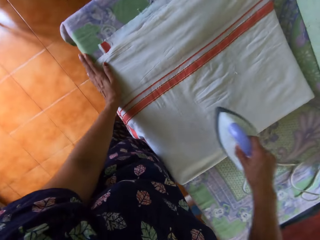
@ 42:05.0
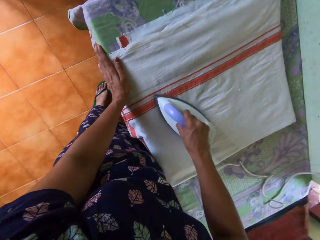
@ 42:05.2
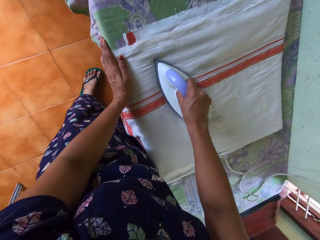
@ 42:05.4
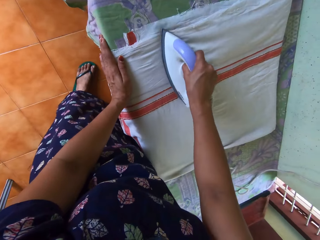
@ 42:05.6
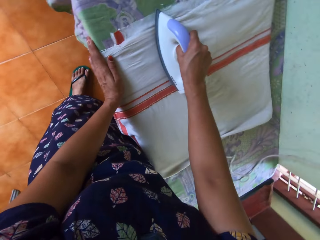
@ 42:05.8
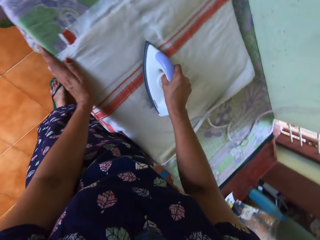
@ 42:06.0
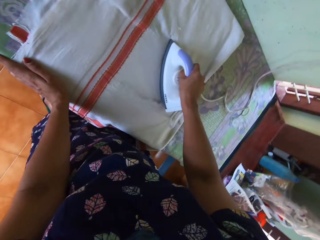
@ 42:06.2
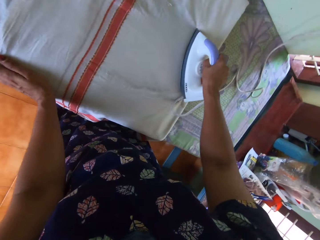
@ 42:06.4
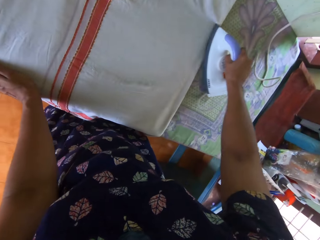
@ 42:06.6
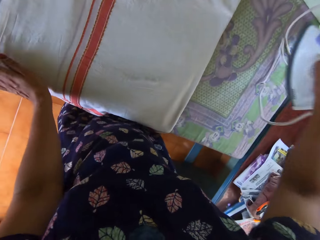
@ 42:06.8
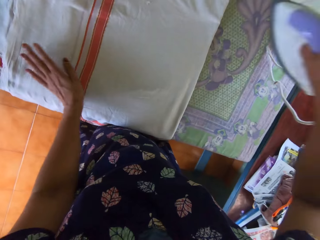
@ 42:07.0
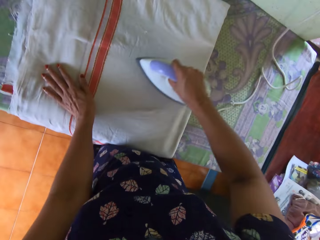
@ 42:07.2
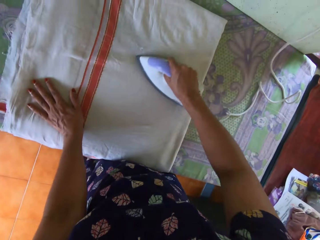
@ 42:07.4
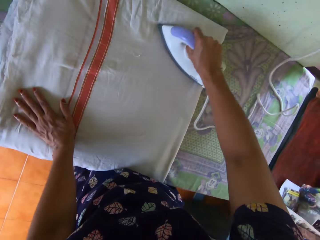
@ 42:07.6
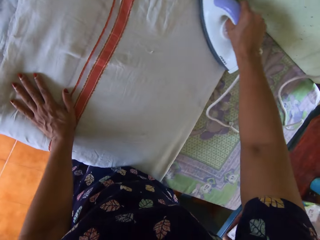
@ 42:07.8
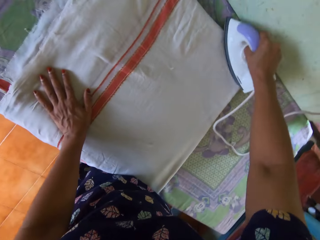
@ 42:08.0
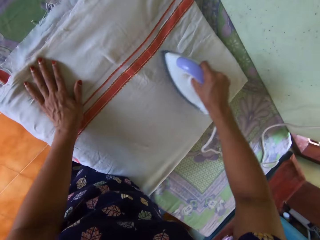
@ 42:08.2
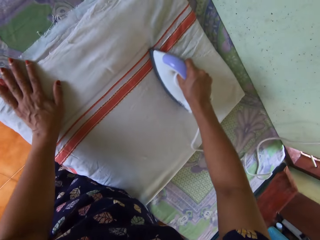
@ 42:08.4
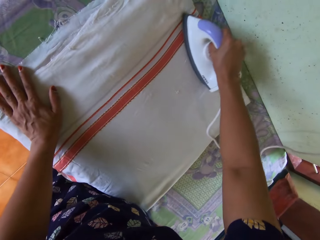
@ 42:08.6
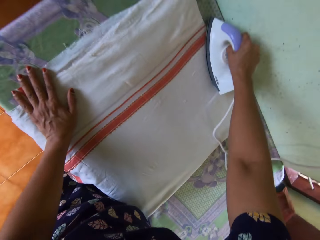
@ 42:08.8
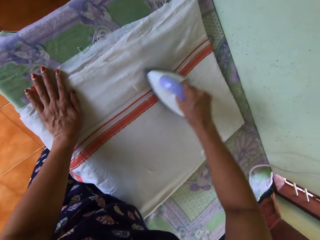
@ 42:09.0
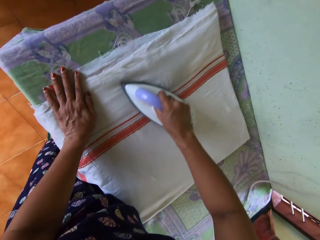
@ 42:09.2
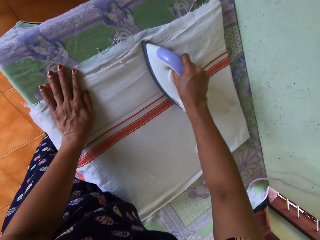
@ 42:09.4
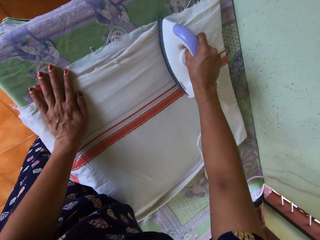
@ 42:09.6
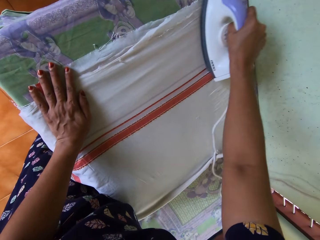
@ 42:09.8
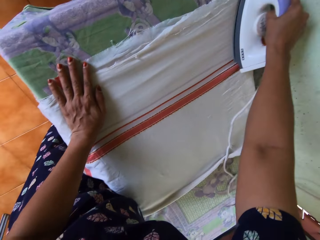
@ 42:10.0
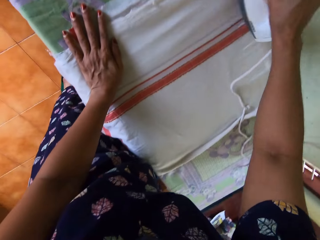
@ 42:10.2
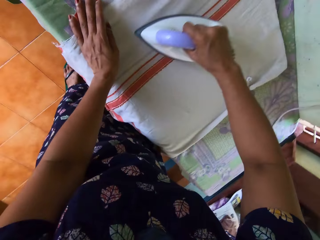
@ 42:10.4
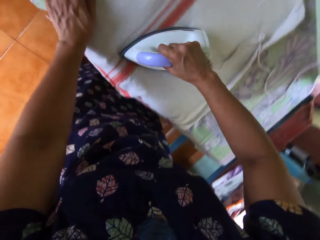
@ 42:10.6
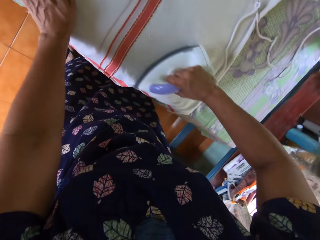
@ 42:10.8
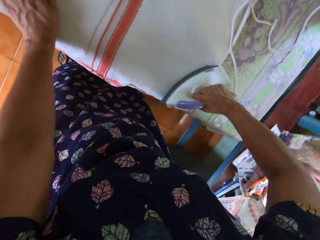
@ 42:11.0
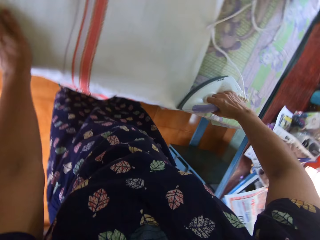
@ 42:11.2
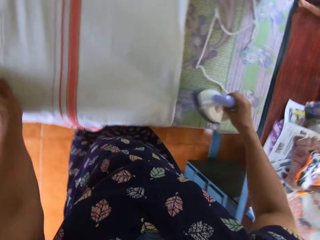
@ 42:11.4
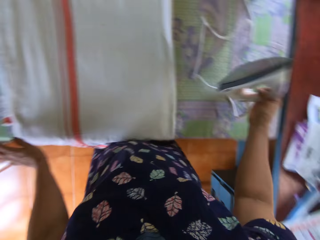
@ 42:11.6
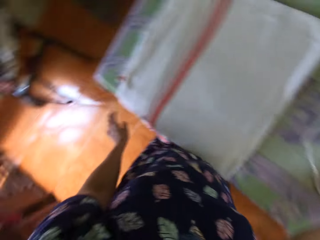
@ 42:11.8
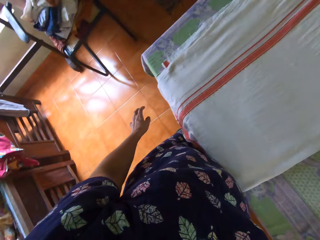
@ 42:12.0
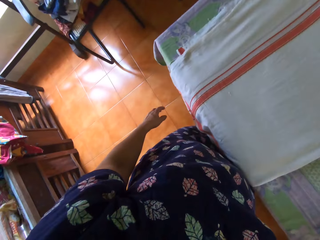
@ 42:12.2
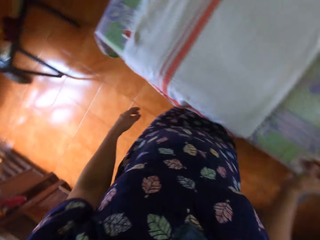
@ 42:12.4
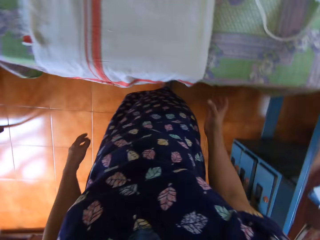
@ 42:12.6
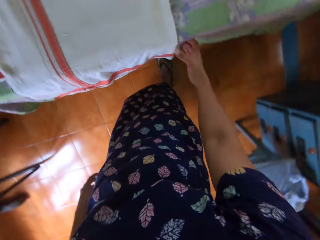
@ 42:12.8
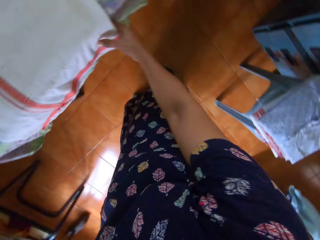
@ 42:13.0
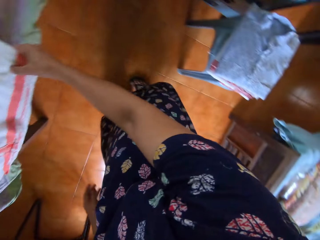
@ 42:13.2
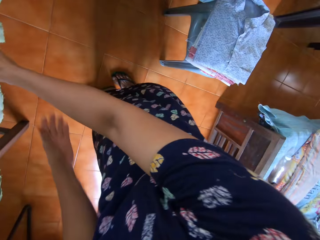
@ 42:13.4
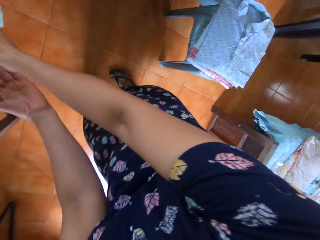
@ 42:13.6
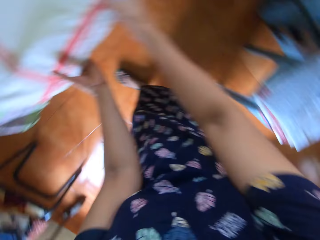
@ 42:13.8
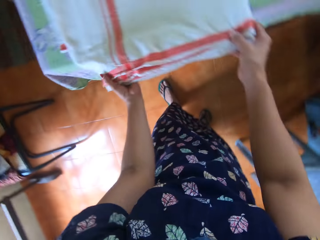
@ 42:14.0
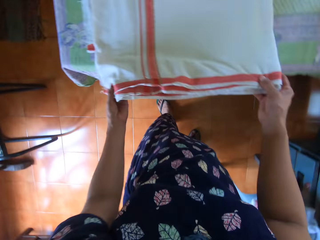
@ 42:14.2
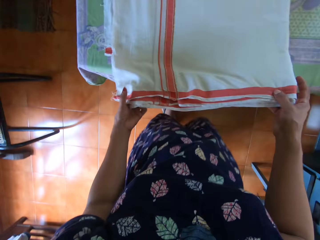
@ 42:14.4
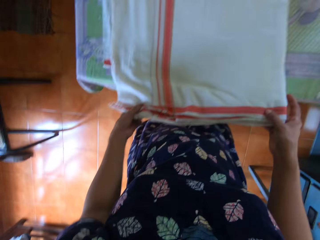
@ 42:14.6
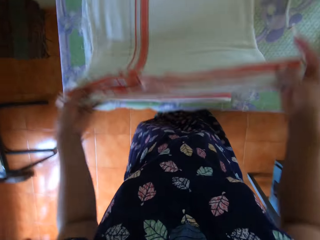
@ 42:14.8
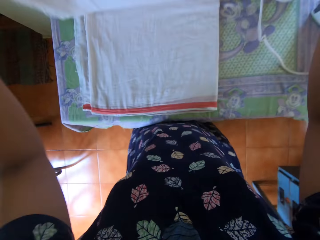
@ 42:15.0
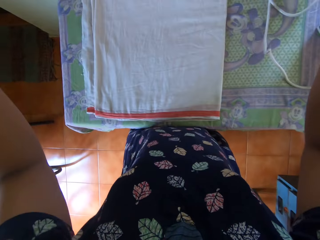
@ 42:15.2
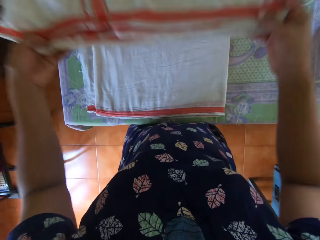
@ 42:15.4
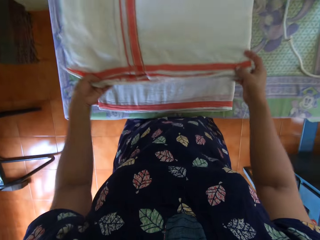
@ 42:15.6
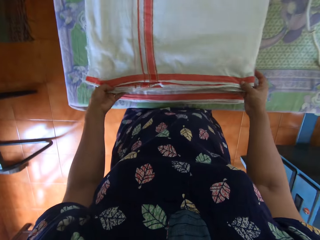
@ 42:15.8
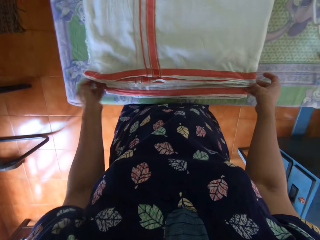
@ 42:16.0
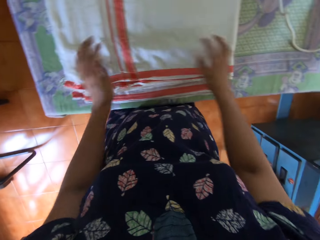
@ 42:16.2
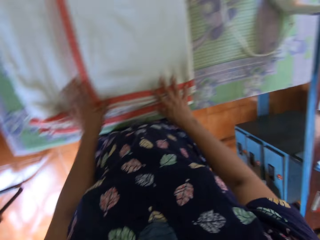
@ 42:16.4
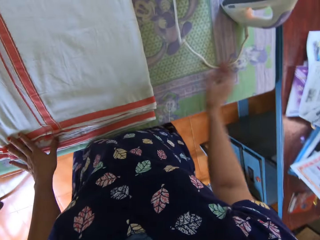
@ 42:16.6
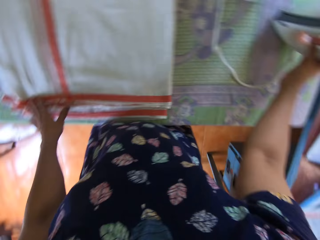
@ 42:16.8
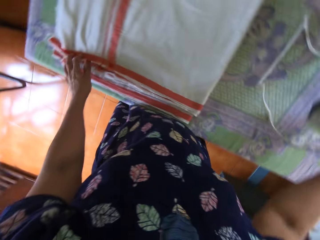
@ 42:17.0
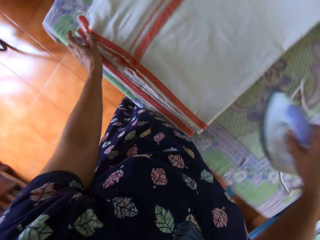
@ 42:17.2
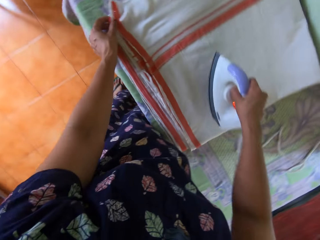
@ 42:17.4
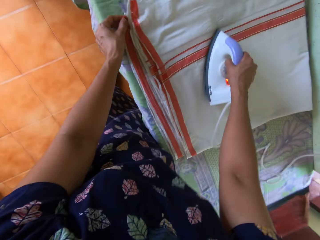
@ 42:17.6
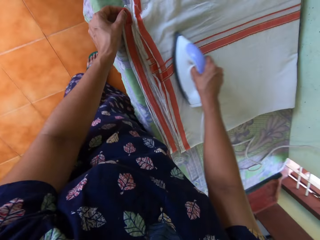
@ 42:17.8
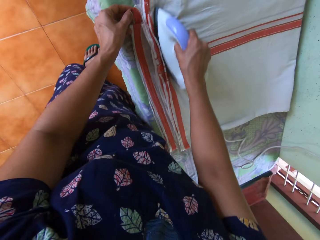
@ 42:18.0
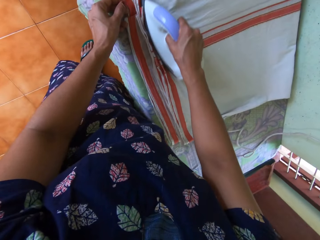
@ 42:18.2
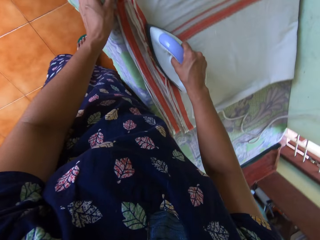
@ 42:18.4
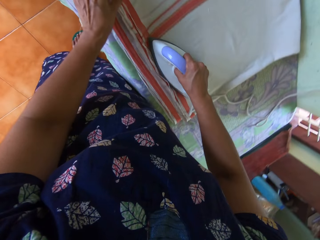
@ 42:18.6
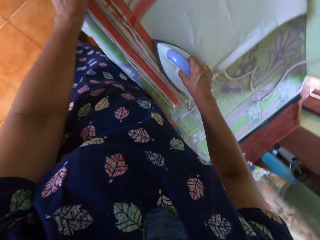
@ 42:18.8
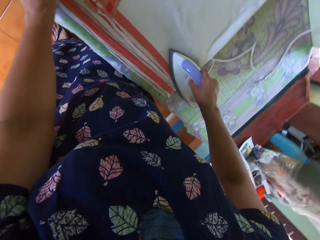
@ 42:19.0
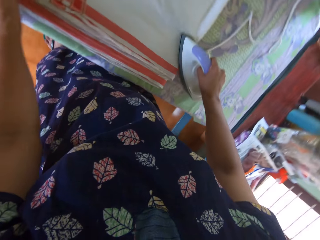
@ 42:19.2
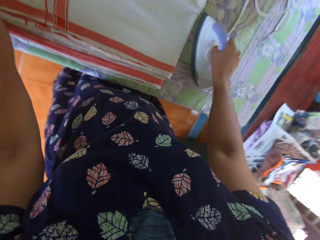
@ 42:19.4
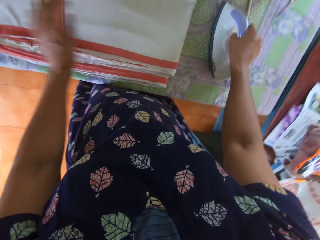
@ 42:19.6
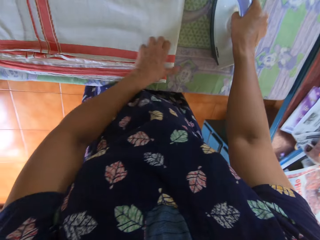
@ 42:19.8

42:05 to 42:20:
The camera wearer grabs the pressing iron from the table with her right hand. She straightens the bedsheet with the pressing iron. She removes her left hand from the bedsheet. She drops the pressing iron on the table with her right hand. She grabs the bedsheet with her right hand. She holds the bedsheet with her left hand. She unfolds the cloth. She raises up a part of the bedsheet with both hands. She drops the part of the bedsheet on the table with both hands. She folds the cloth. She picks up the pressing iron from the table with her right hand. She places the pressing iron on the bedsheet with her right hand. She straightens the bedsheet with the pressing iron.

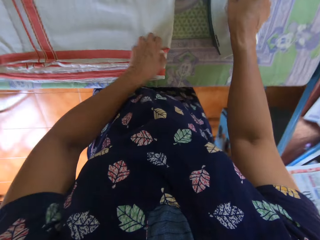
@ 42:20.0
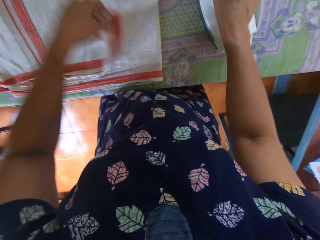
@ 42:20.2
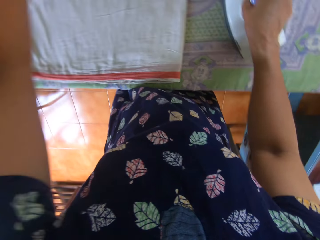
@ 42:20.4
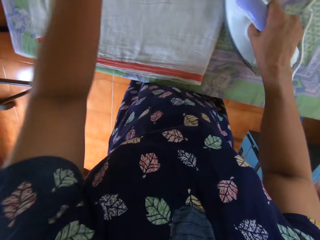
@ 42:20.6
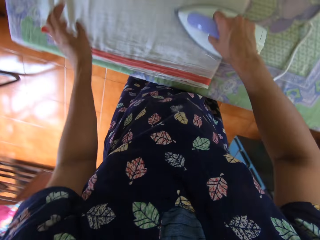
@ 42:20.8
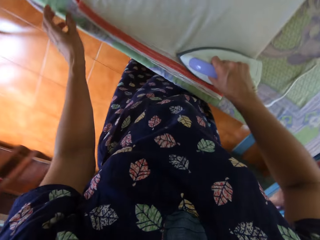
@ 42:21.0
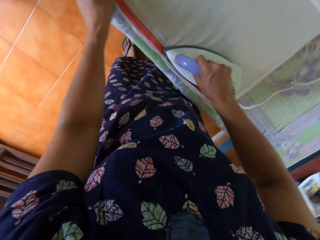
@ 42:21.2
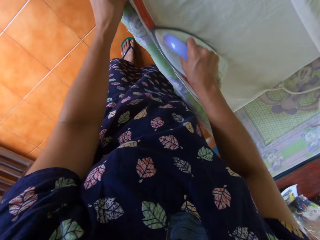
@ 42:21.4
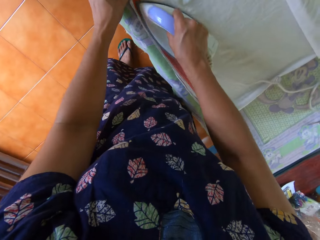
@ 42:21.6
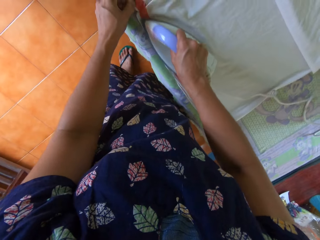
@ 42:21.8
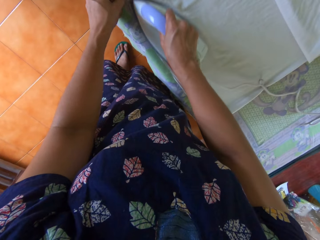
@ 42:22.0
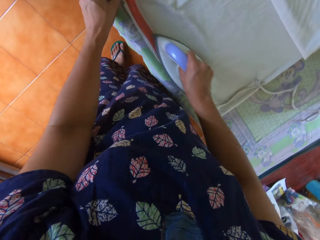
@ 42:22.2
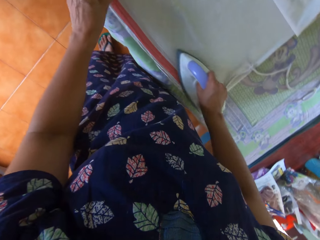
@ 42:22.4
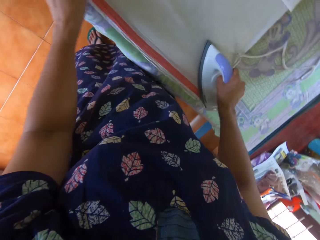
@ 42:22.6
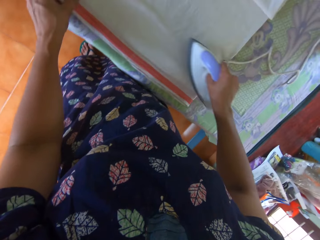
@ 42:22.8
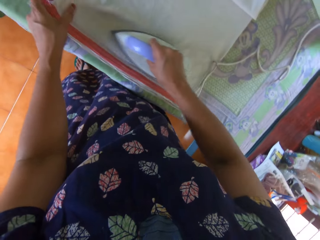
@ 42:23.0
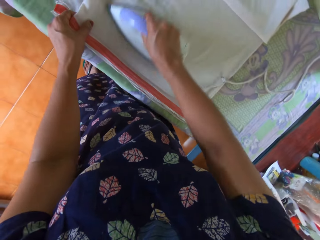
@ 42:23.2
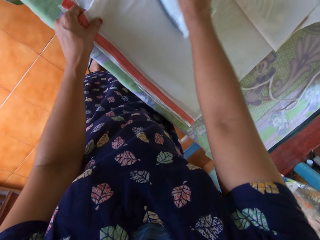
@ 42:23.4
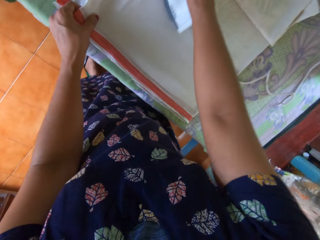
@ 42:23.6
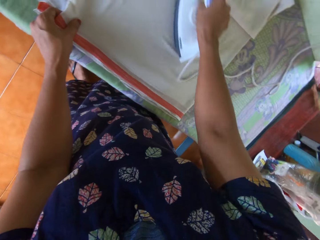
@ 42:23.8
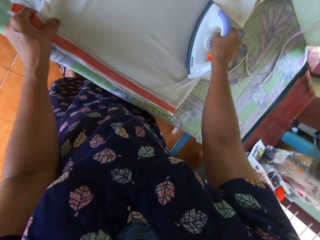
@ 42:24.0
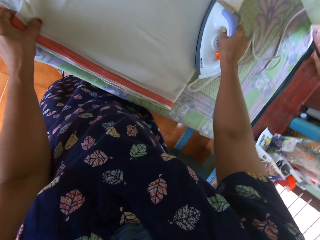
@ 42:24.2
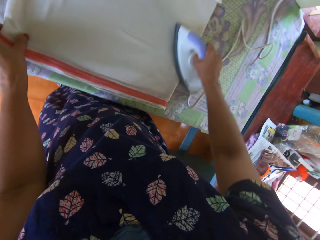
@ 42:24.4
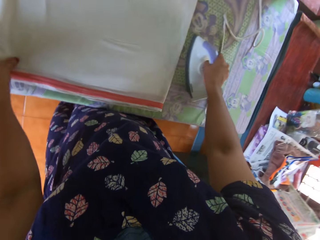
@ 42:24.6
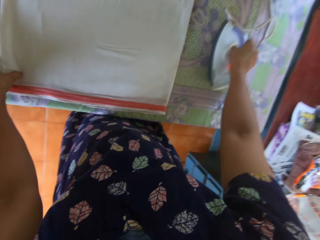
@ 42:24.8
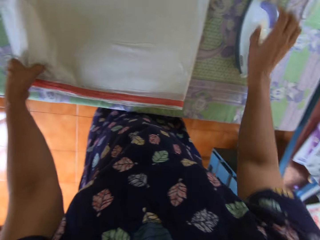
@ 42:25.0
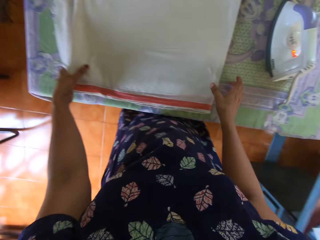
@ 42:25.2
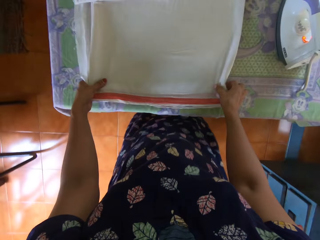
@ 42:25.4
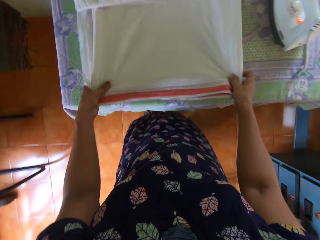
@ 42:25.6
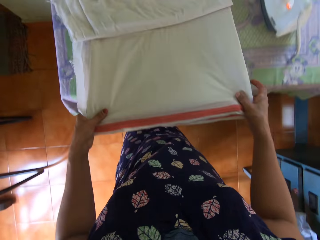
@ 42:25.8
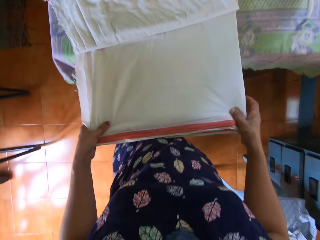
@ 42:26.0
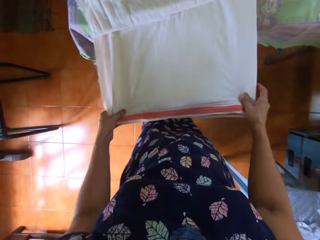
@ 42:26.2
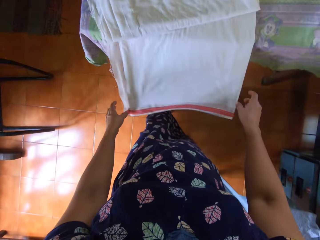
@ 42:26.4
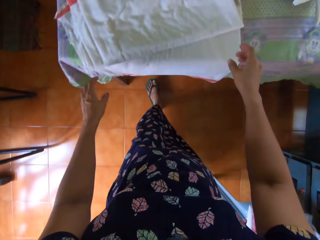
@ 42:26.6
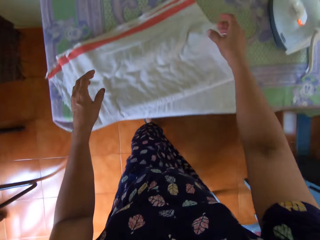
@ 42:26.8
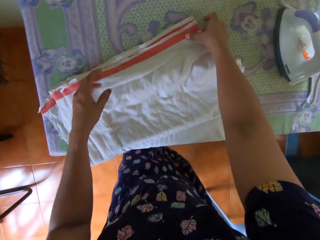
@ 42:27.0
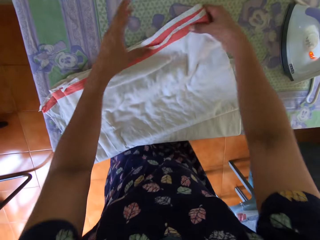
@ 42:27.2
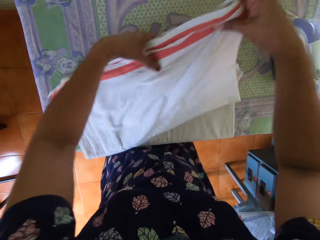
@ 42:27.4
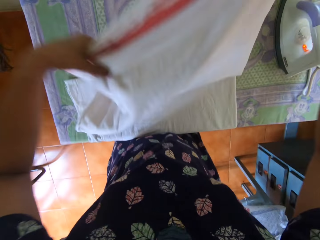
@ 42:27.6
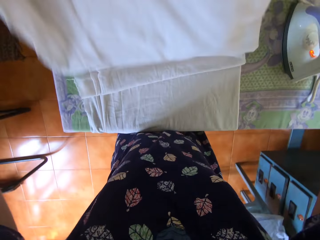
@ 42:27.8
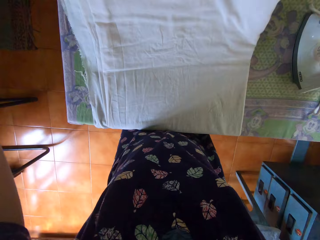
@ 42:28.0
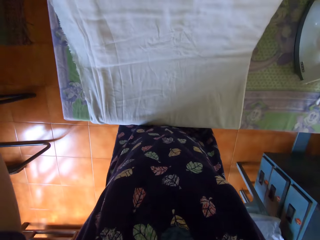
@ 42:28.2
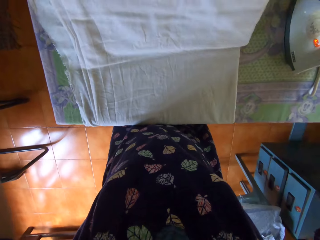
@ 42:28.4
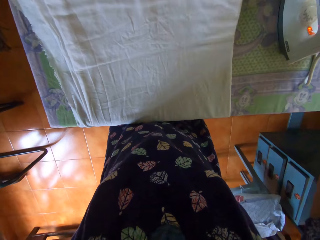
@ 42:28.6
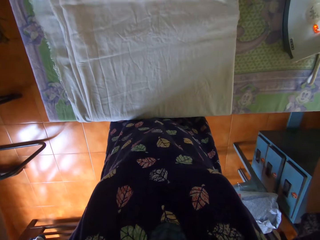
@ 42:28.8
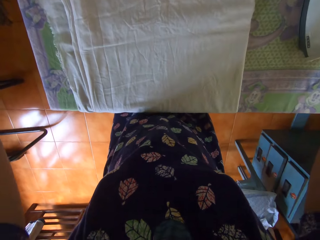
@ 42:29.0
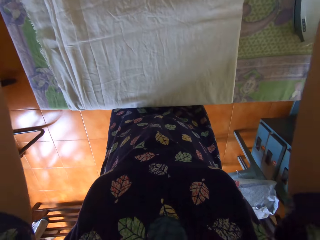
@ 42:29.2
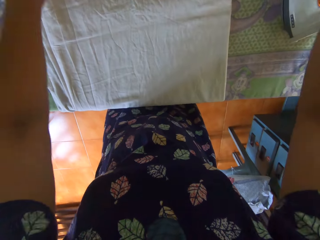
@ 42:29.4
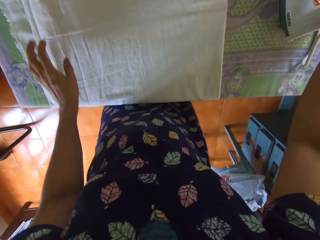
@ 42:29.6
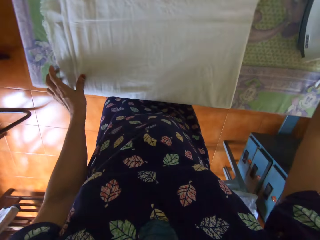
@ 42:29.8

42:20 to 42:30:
The camera wearer unfolds the cloth. She removes the wrinkles on the cloth with the iron box. She drops the pressing iron on the table with her right hand. She adjusts the bedsheet with both hands. She unfolds the cloth and holds up the cloth.
